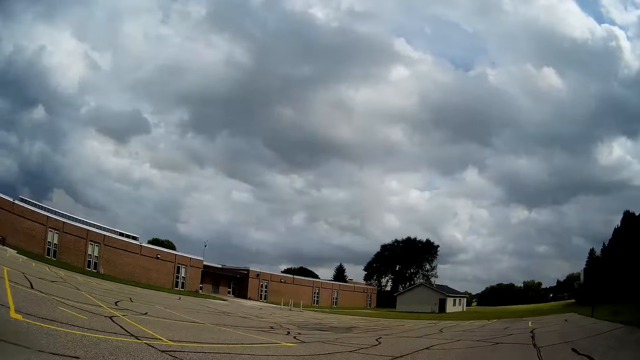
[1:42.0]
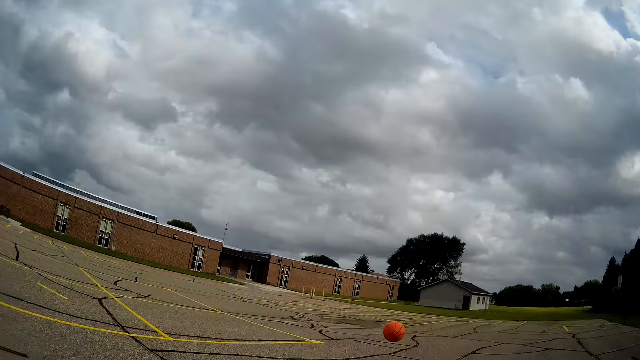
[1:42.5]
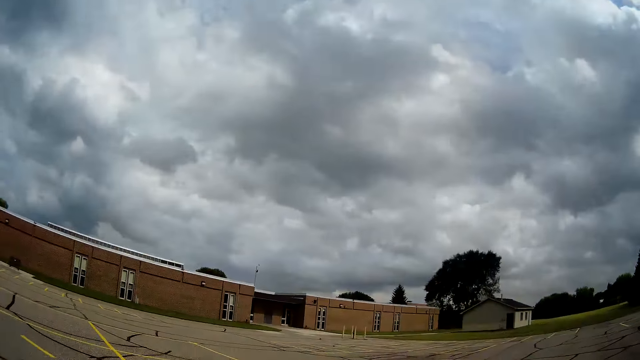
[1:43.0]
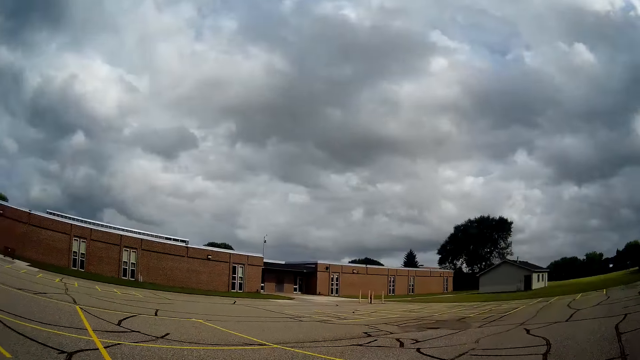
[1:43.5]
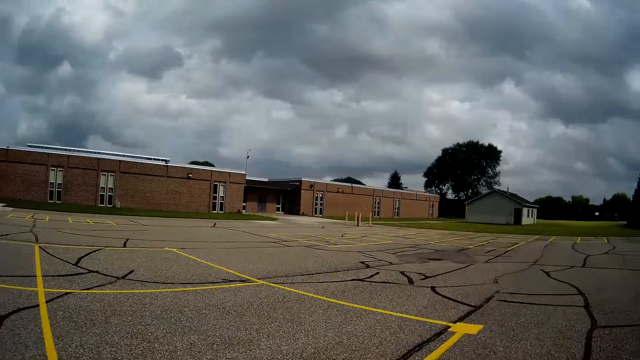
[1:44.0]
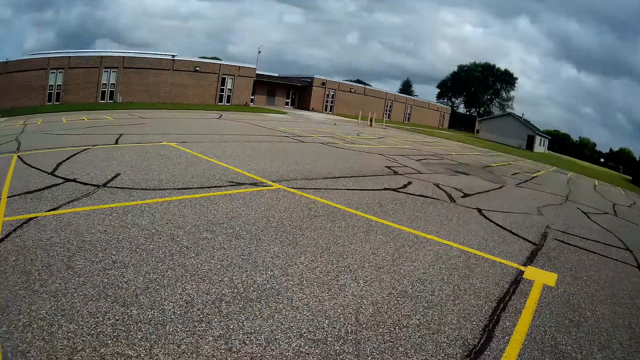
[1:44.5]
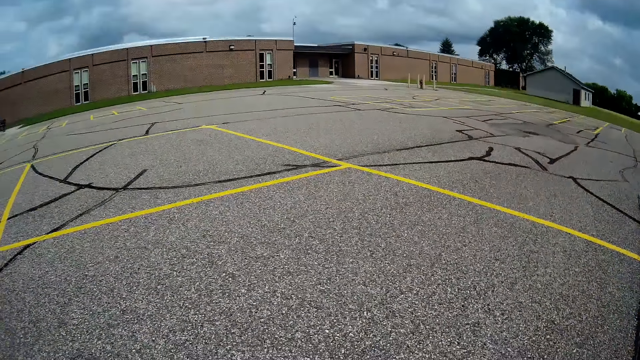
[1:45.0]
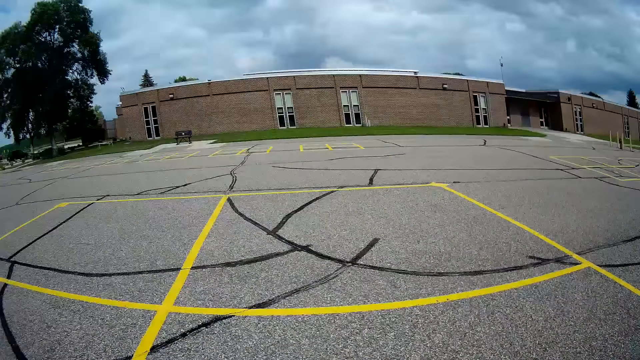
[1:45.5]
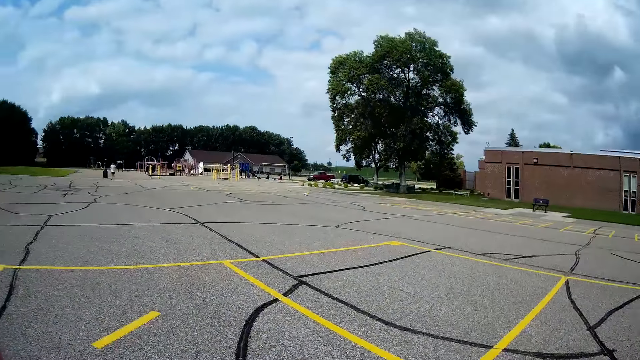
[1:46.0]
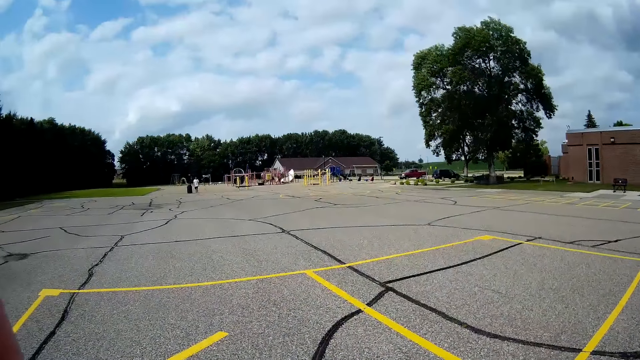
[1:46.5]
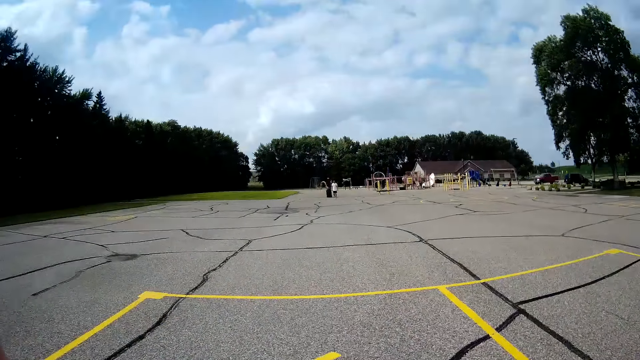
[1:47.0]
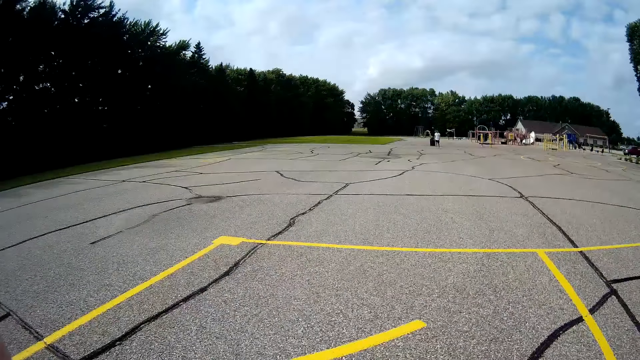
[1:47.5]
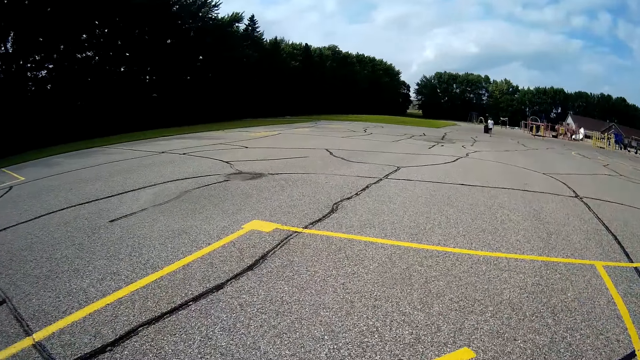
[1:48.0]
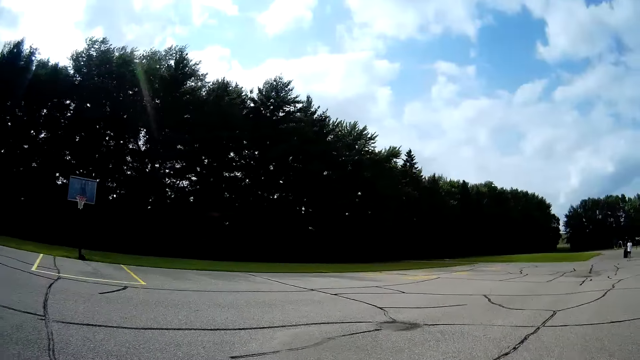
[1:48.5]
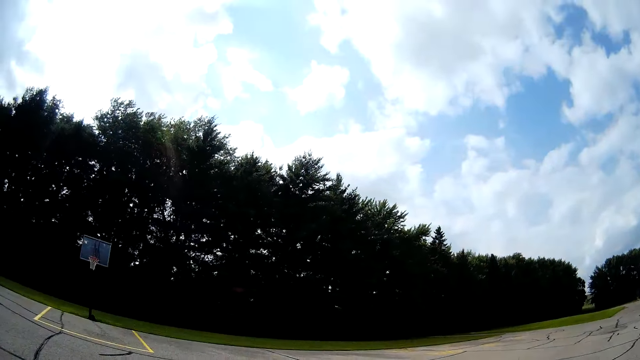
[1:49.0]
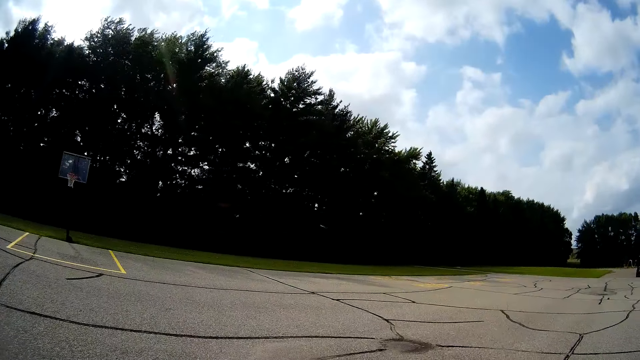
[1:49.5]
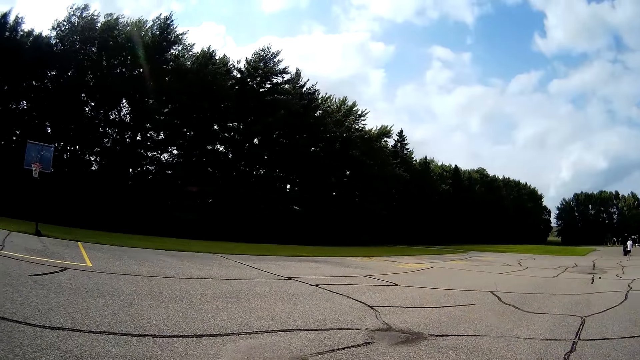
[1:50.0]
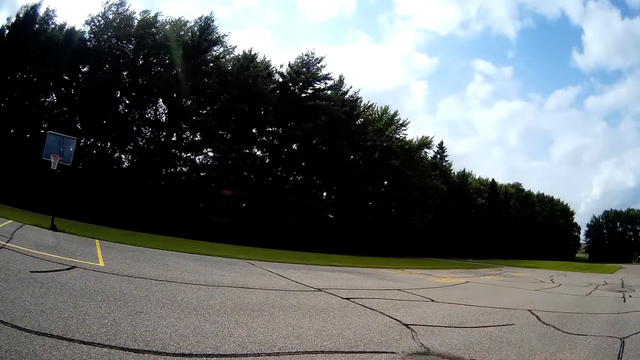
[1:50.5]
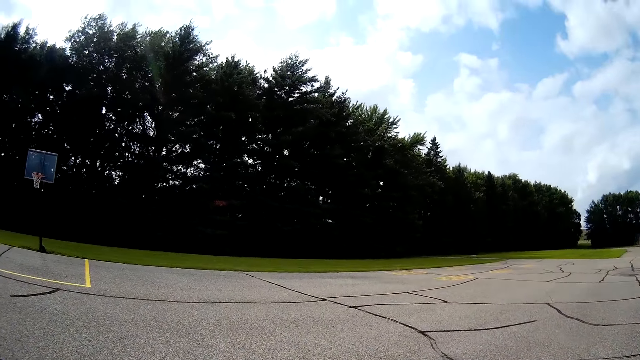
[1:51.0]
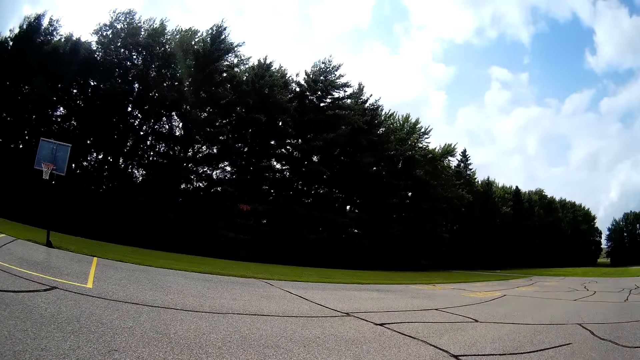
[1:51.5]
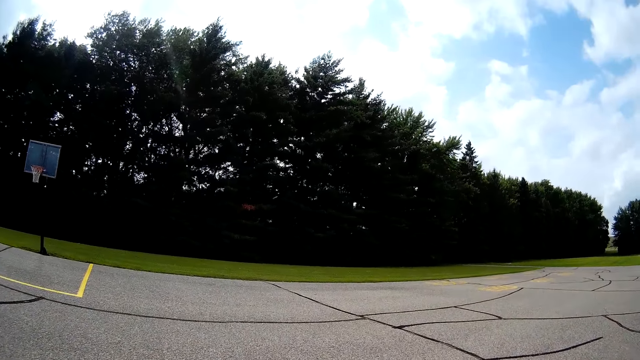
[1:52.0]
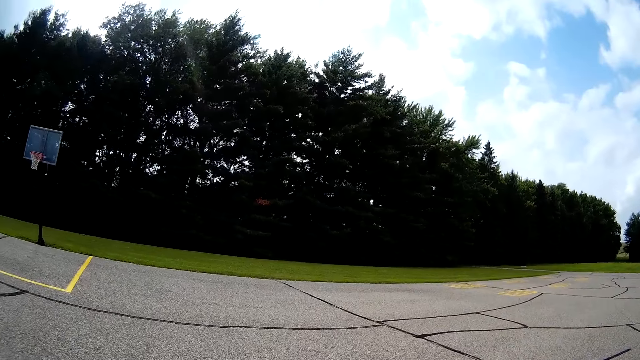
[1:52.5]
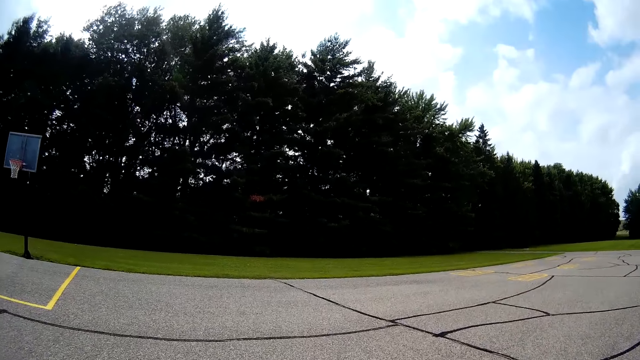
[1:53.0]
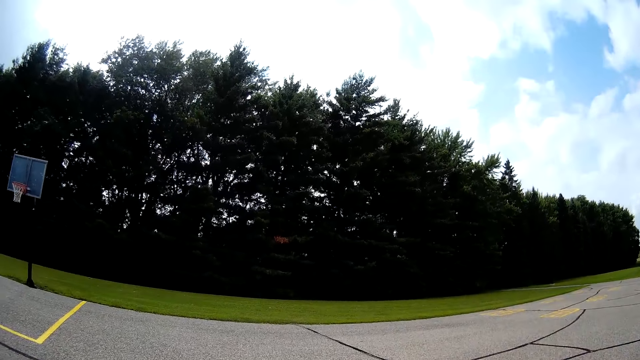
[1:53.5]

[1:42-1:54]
The camera wearer picks the ball from the ground. They hold the basketball. They look around the basketball field.

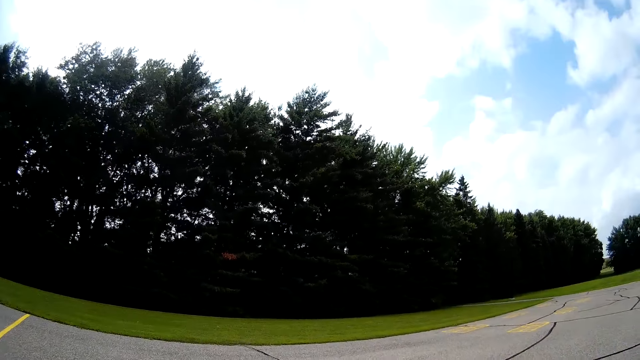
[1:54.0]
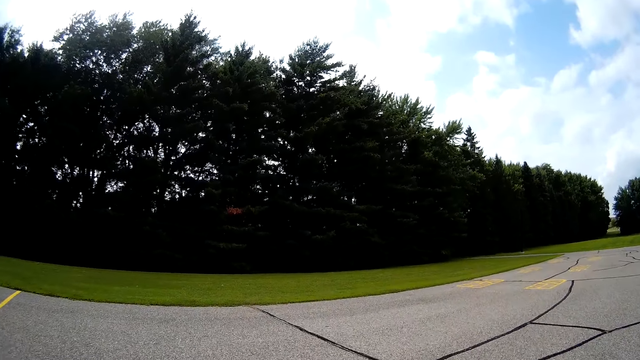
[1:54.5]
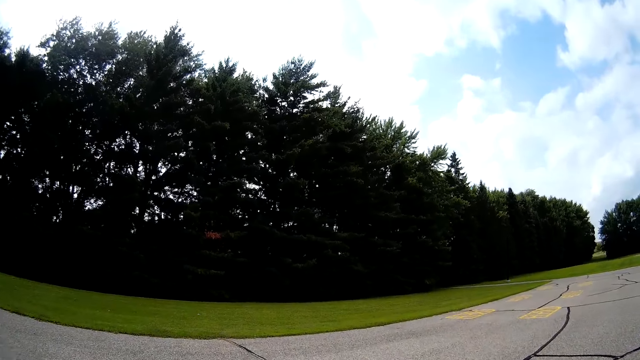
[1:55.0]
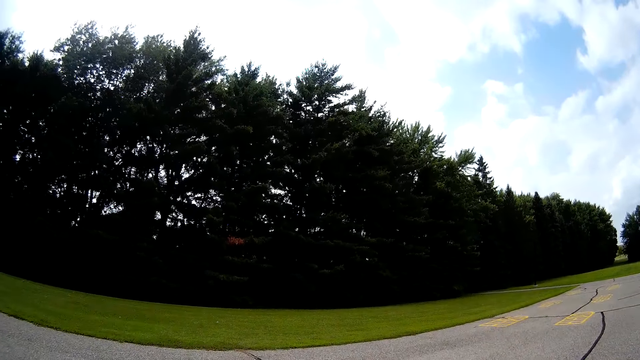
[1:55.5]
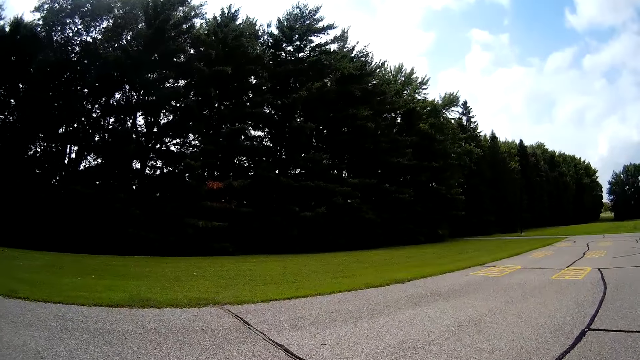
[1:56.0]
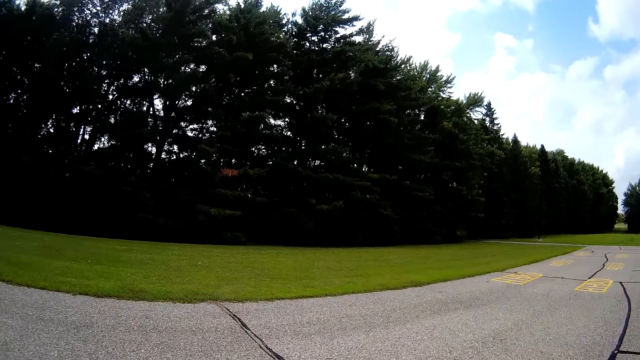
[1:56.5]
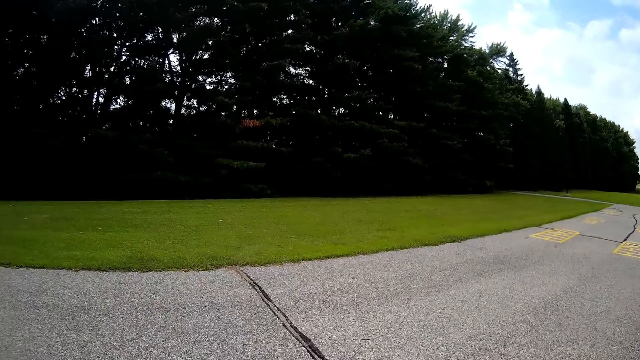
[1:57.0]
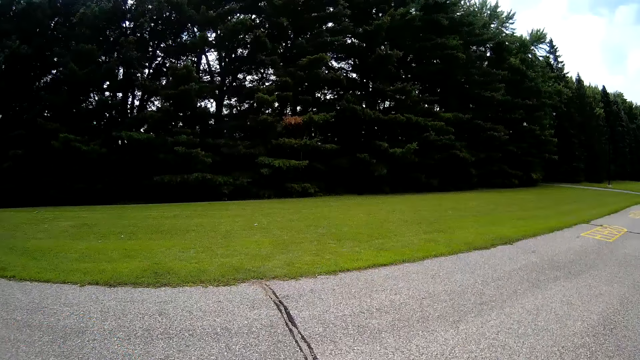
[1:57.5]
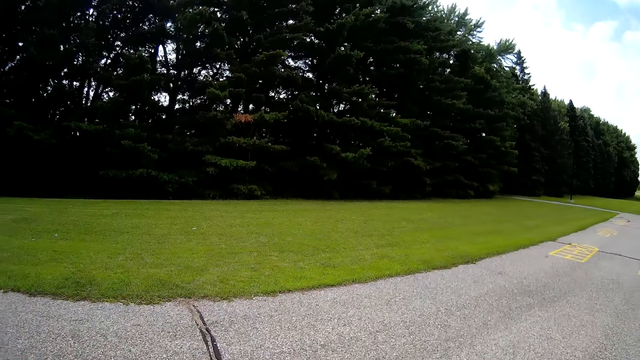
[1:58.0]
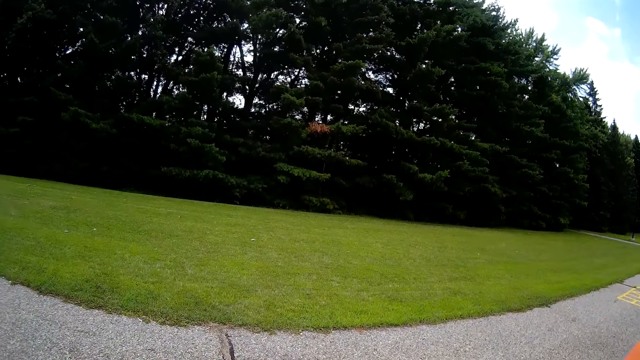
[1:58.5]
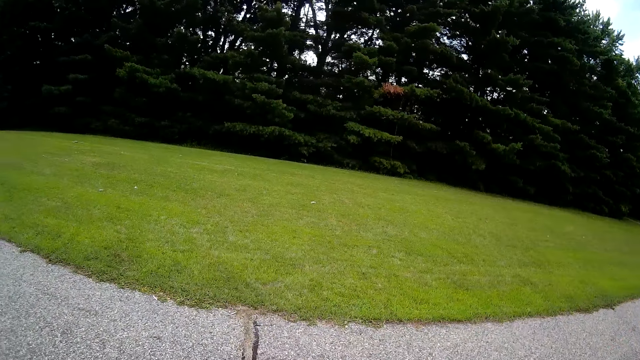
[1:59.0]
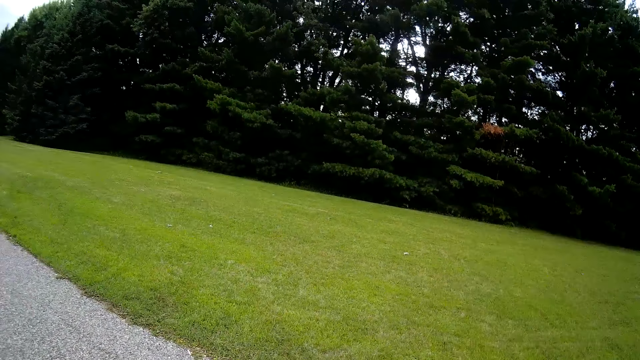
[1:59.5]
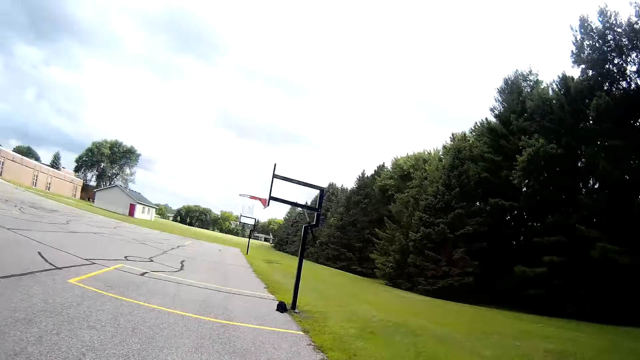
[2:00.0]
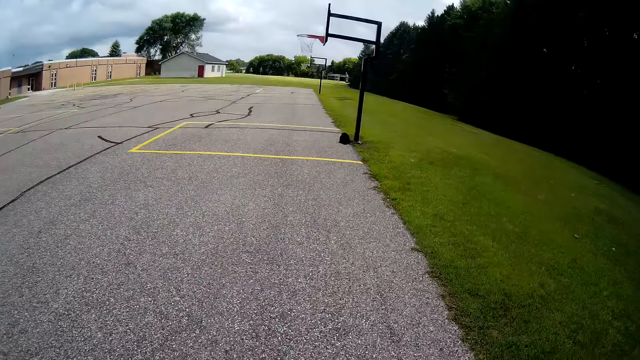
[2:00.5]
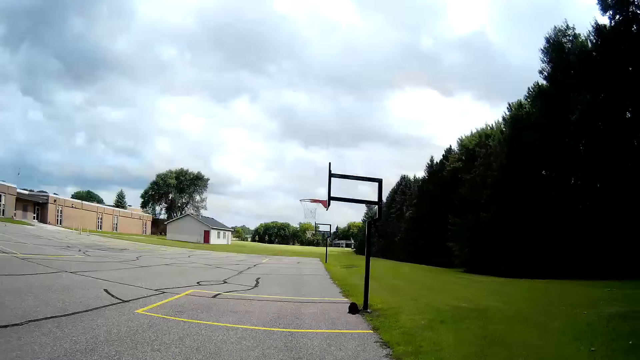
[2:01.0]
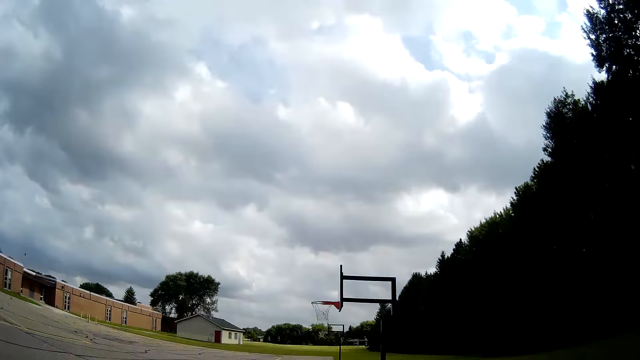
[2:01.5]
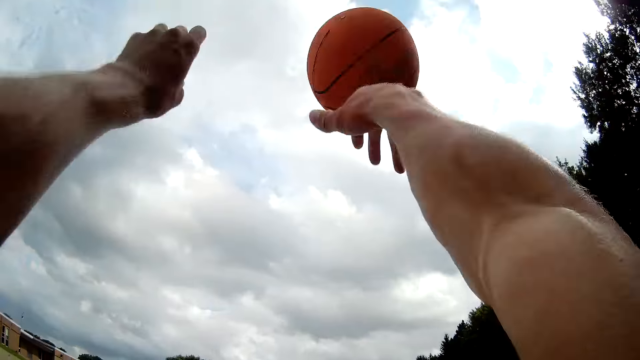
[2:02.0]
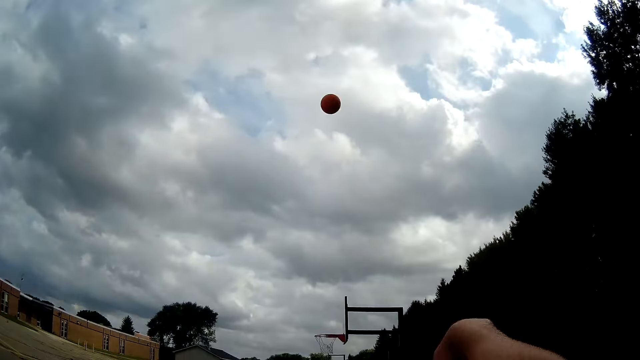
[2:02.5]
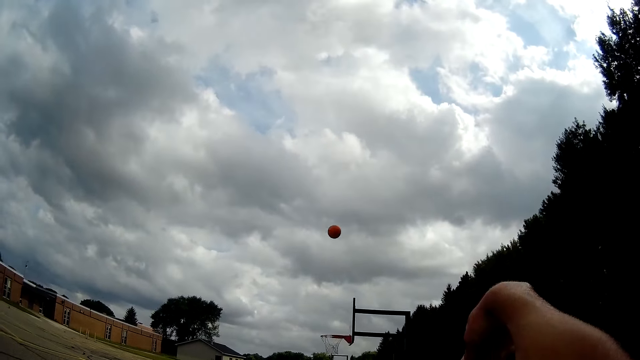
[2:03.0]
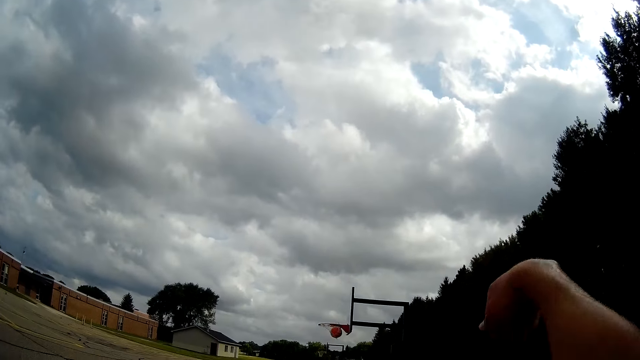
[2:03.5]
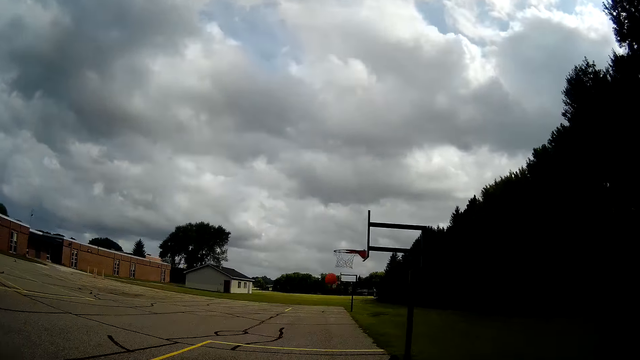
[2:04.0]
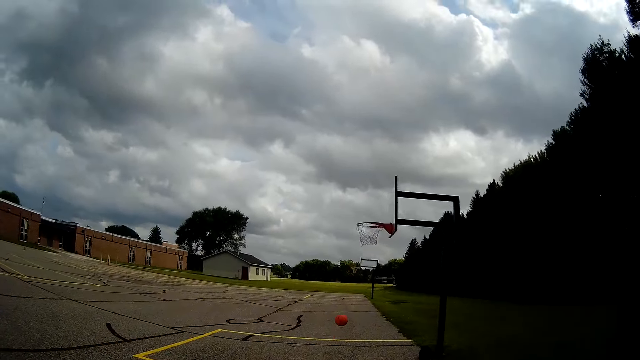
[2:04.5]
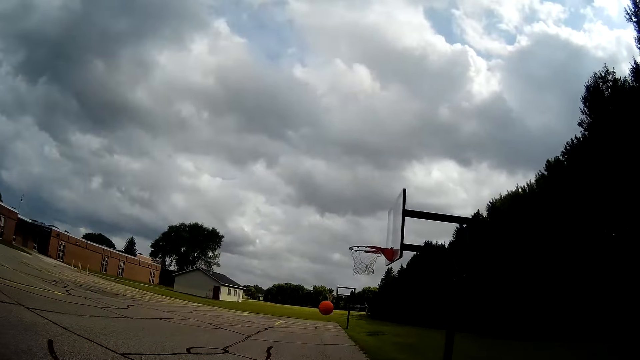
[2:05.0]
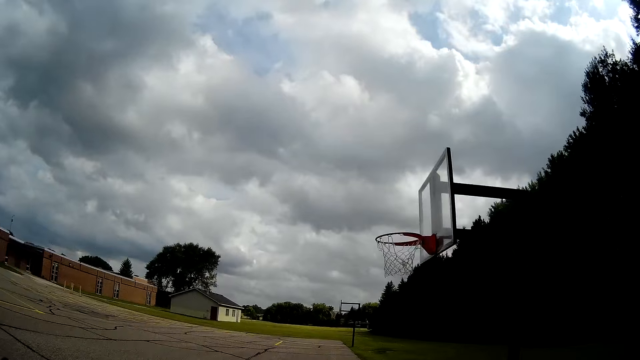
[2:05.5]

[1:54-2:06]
The camera wearer bounces the ball on the ground. They play the basketball. They throw the ball through the basketball hoop. They run towards the ball.
